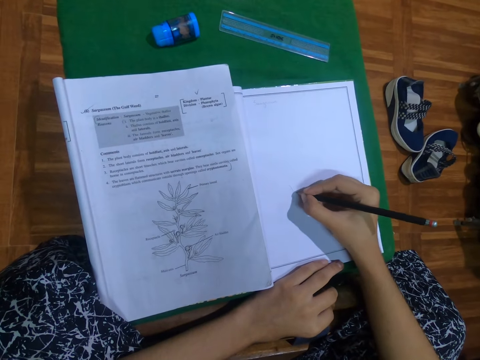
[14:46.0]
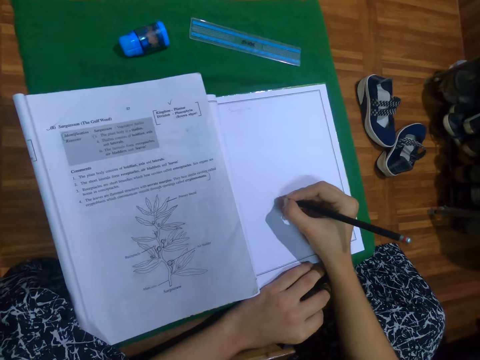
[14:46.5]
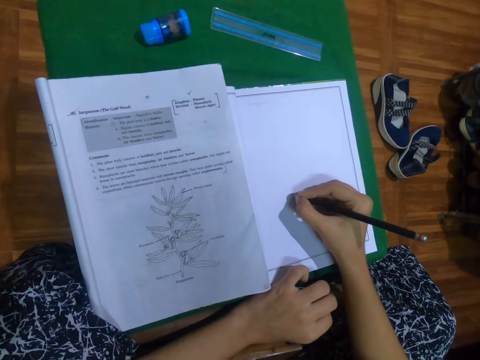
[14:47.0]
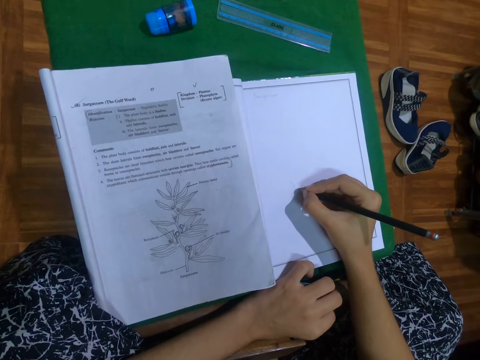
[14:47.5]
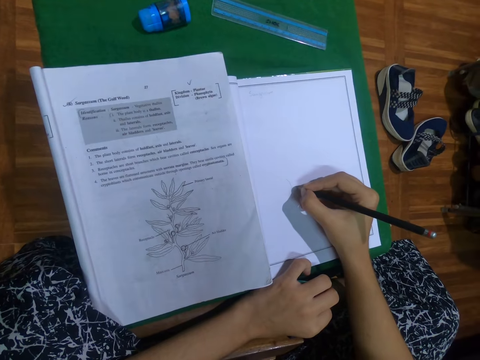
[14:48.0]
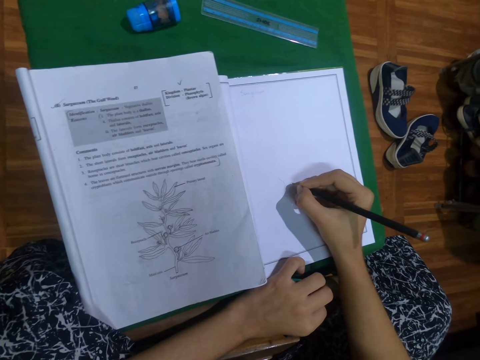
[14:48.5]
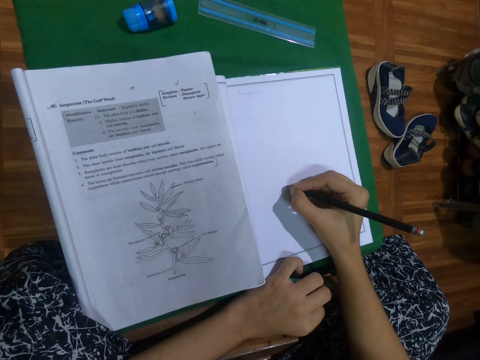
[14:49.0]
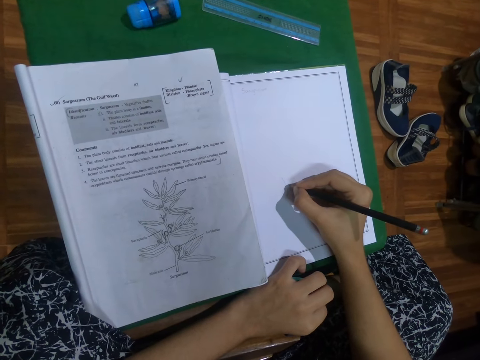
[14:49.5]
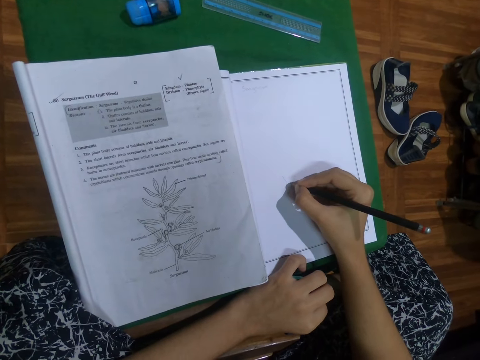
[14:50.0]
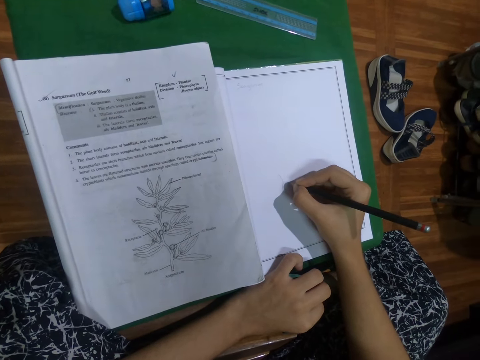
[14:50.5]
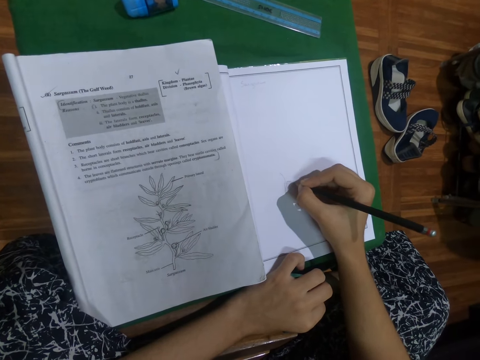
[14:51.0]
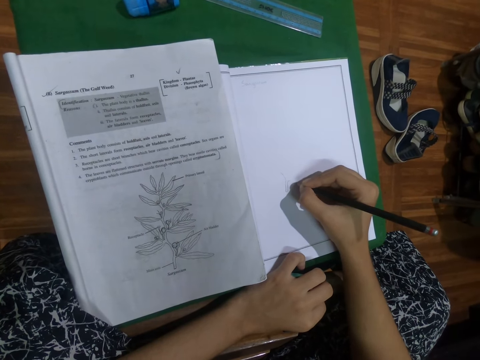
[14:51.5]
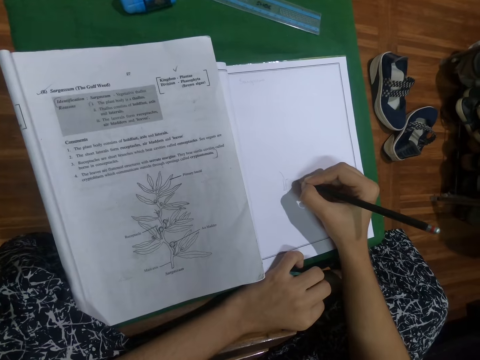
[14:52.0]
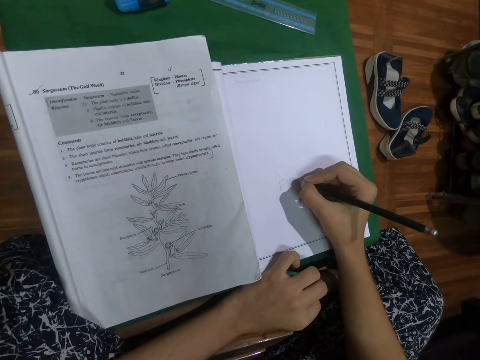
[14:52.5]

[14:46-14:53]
The camera wearer draws on the book.

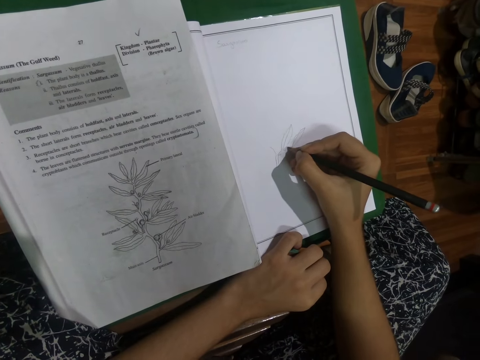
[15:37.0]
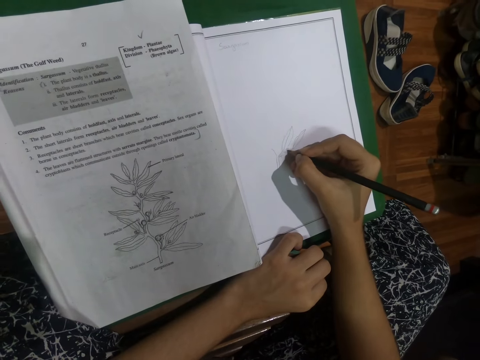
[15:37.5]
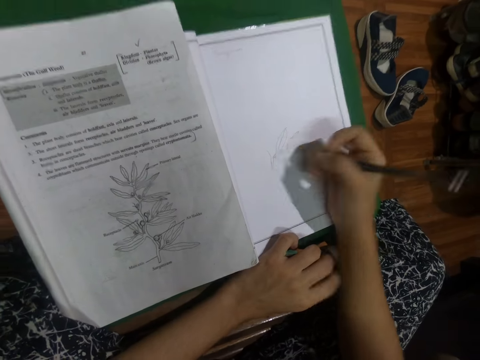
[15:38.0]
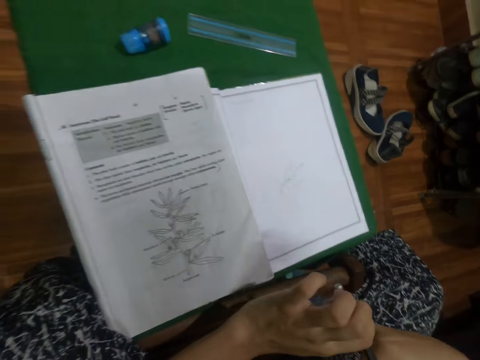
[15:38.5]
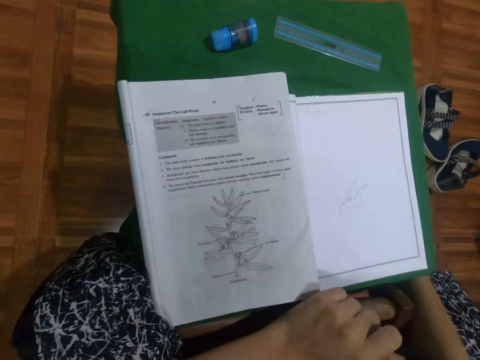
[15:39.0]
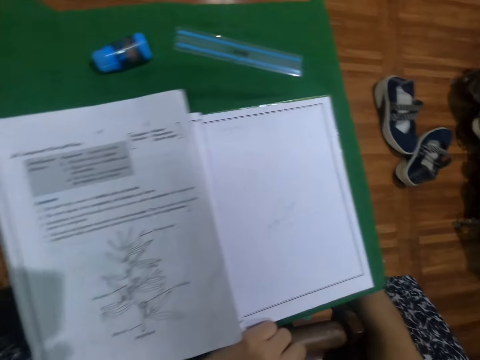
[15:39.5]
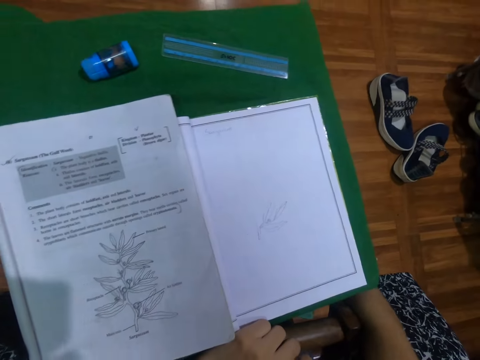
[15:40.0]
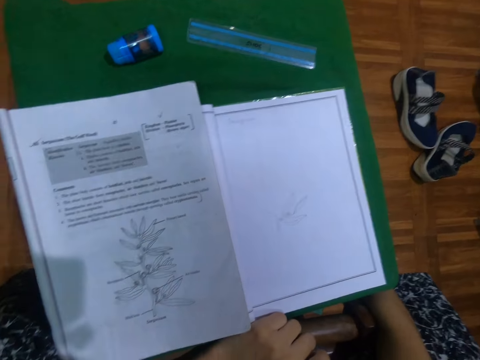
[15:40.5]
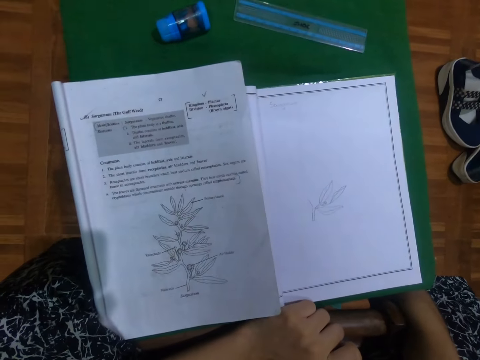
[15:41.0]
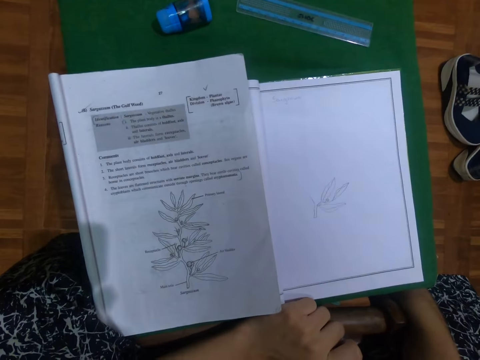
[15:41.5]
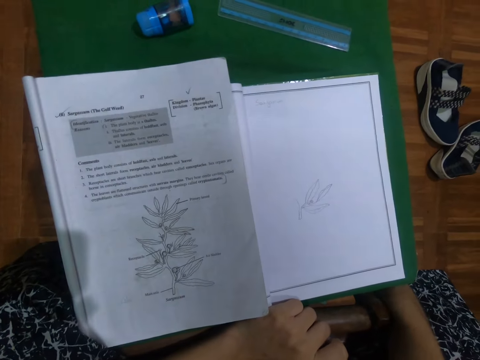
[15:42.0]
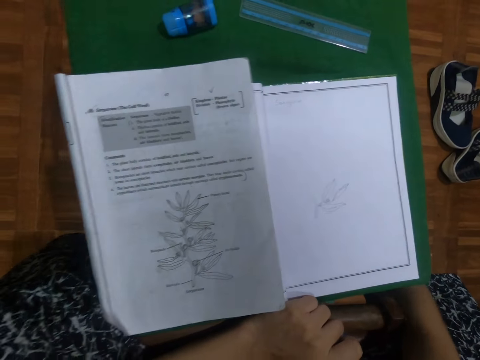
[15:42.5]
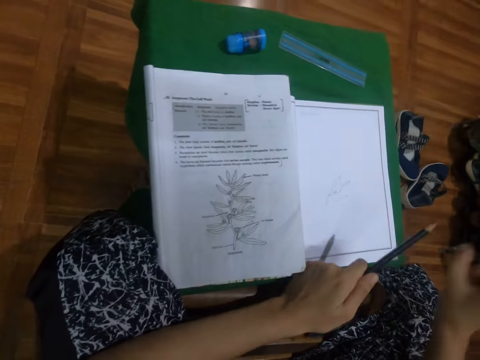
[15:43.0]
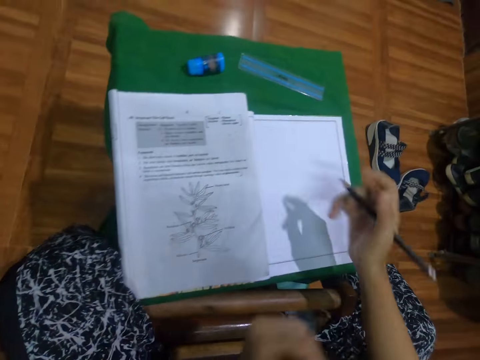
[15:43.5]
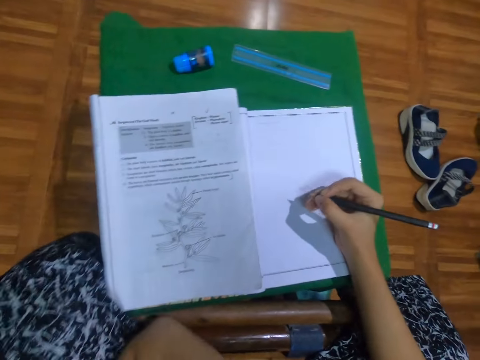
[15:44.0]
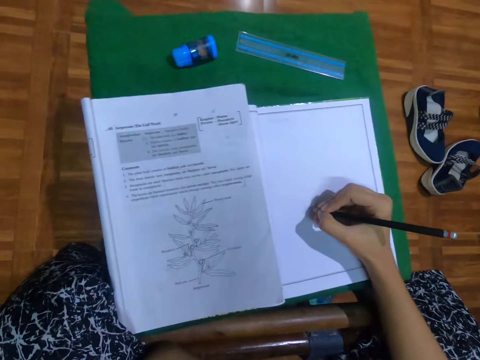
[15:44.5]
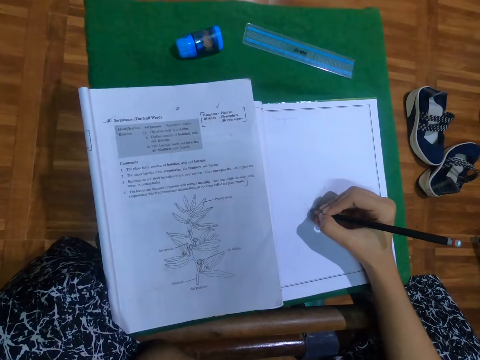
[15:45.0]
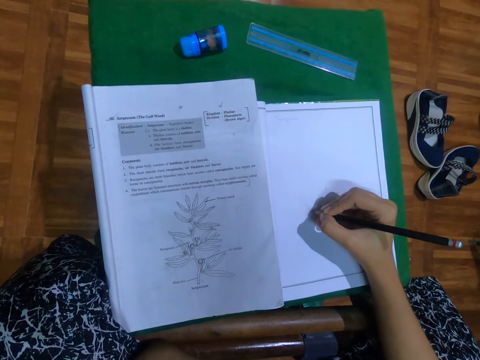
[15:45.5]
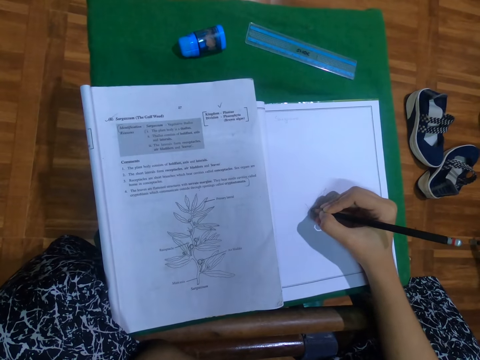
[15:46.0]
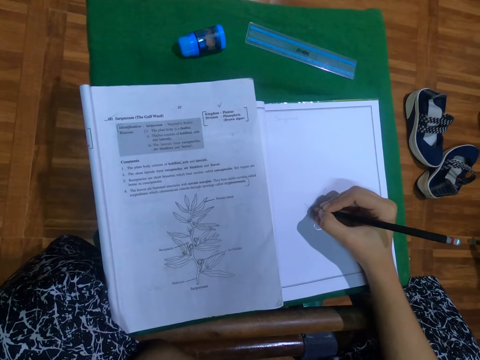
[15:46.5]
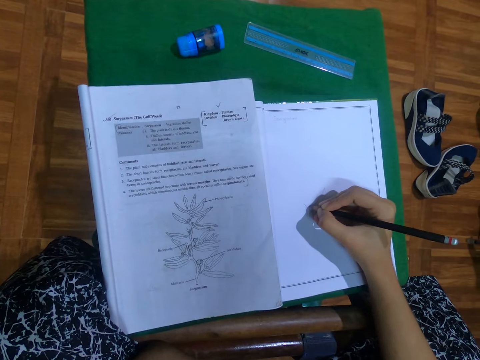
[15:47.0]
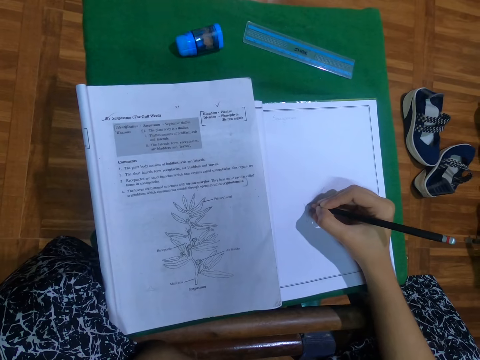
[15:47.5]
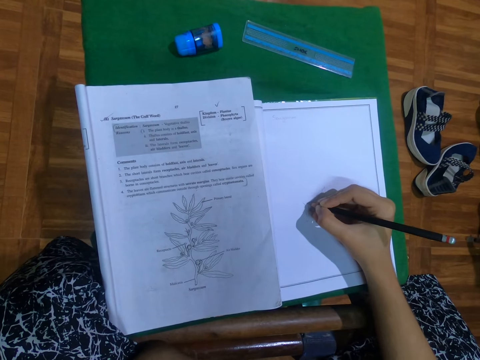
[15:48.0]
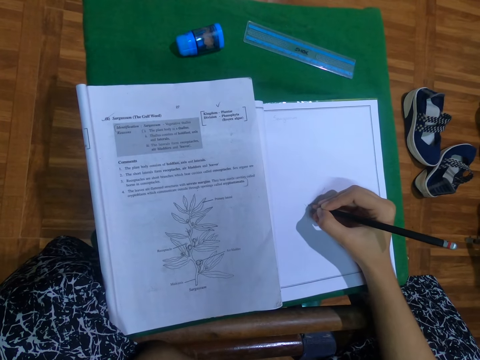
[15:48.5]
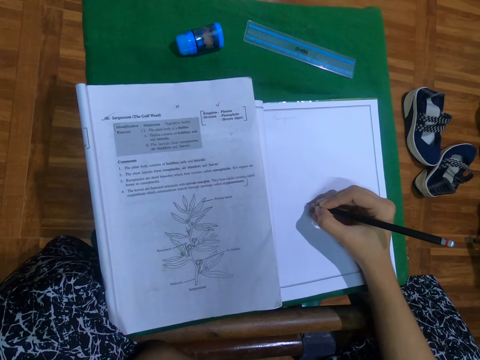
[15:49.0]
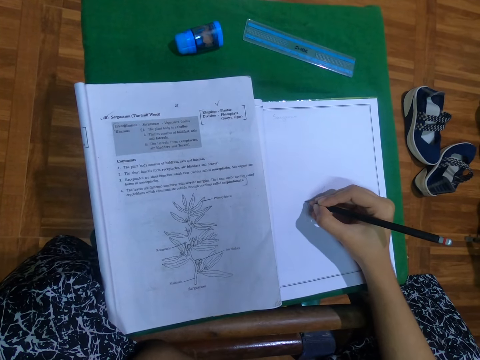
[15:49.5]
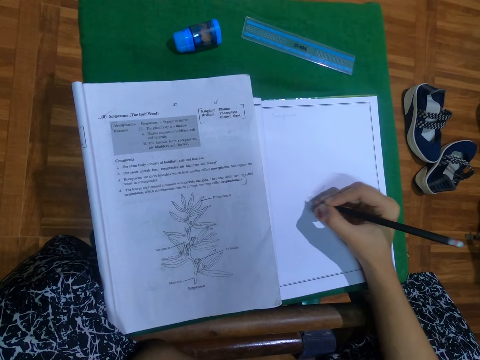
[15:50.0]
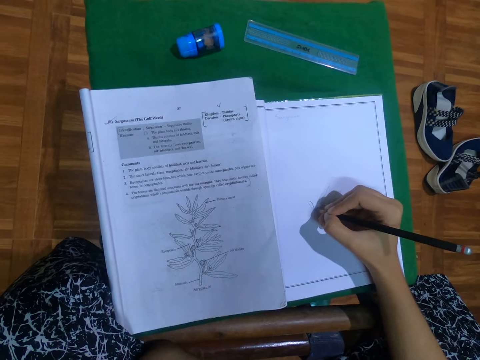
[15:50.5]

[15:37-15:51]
The camera wearer passes the pencil in her right hand to her left hand. She reaches under the stool with her right hand. She holds the pen with her right hand. She looks at the book. She picks the pencil in her left hand with her right hand. She draws on the workbook with the pencil in her right hand.

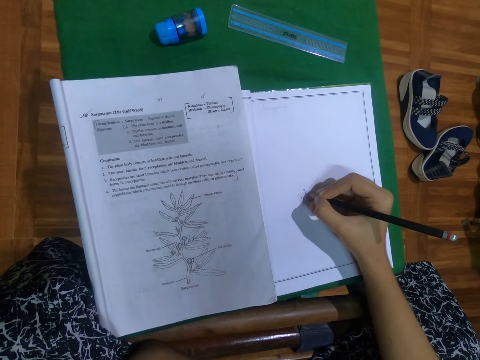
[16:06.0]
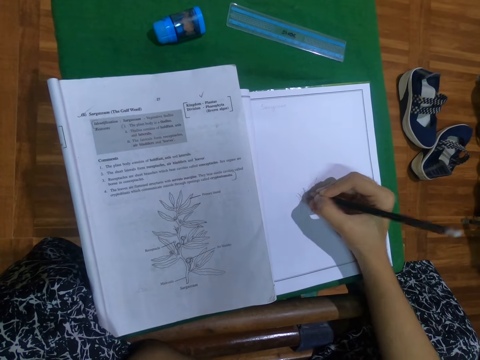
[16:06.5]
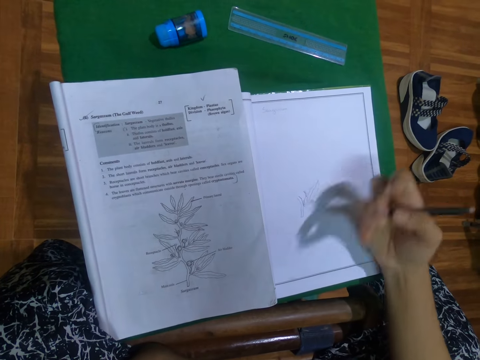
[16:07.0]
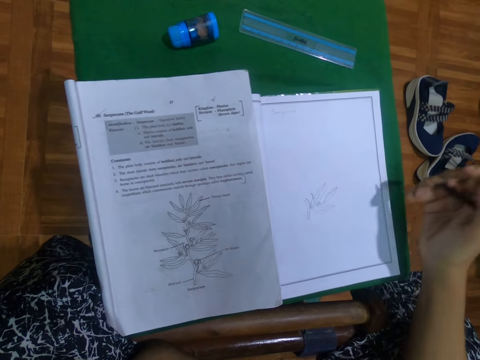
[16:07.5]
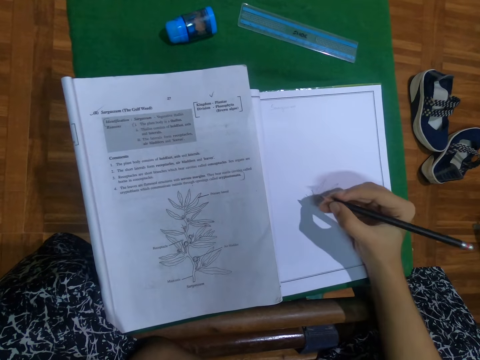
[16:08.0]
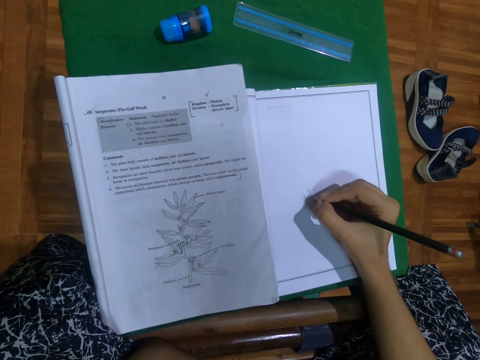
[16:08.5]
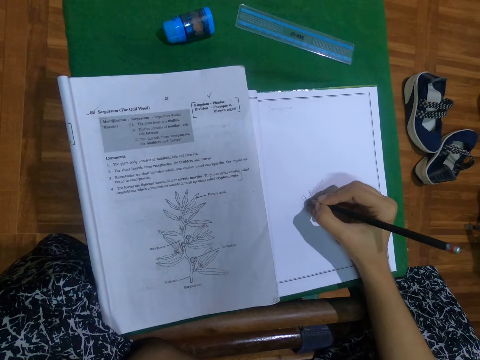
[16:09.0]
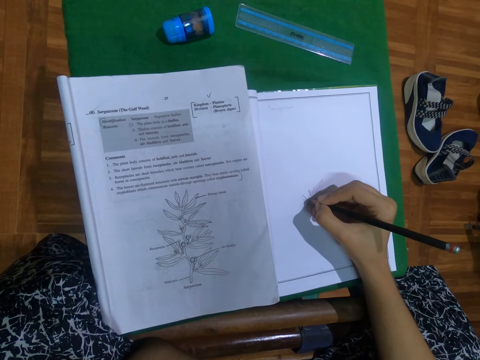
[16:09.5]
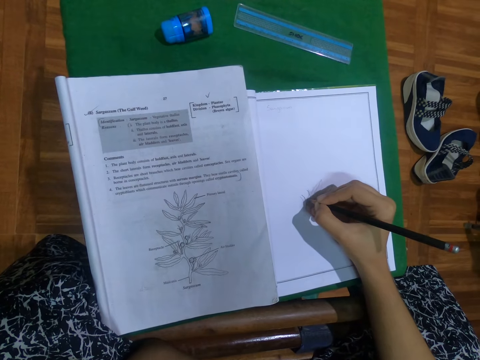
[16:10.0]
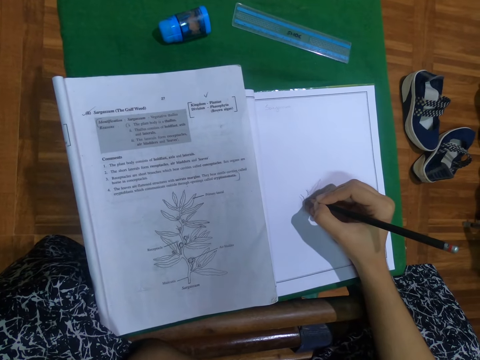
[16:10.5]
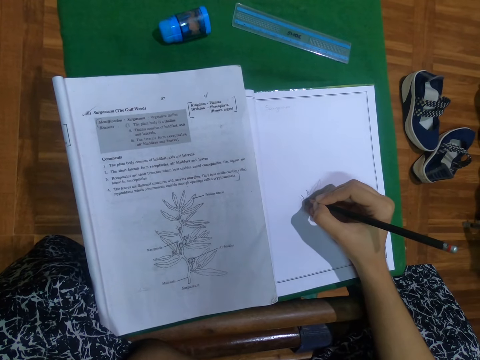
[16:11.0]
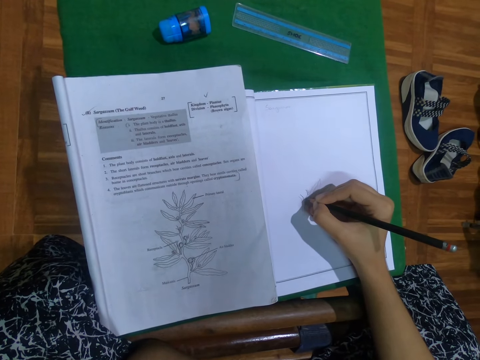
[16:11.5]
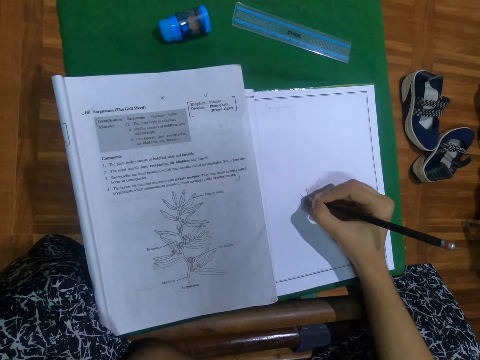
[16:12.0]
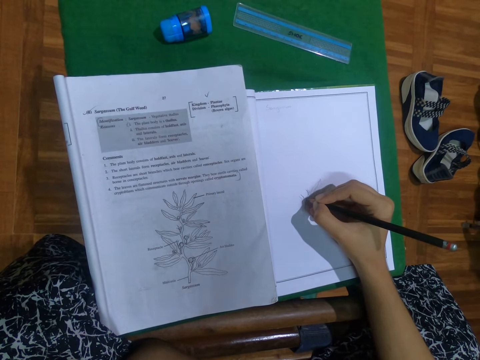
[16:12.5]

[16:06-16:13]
The camera wearer wipes the workbook with her right hand. She draws on the workbook with the pencil in her right hand.
